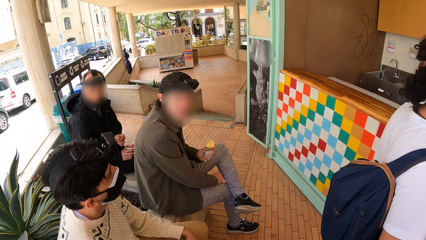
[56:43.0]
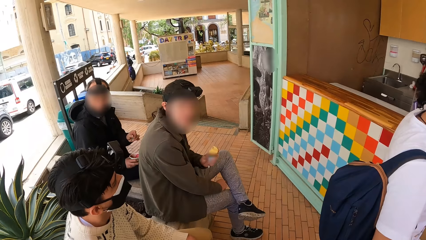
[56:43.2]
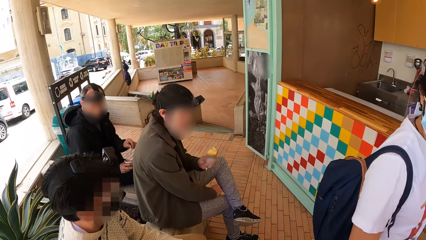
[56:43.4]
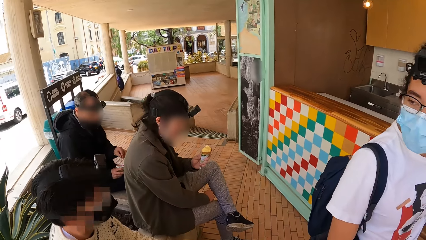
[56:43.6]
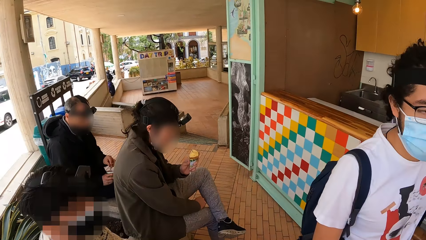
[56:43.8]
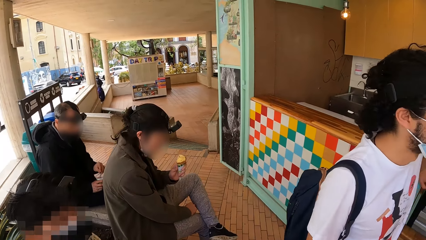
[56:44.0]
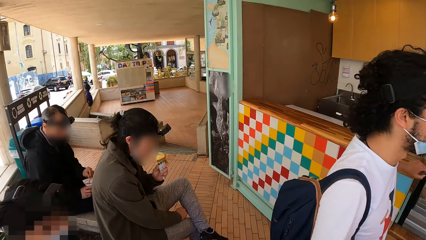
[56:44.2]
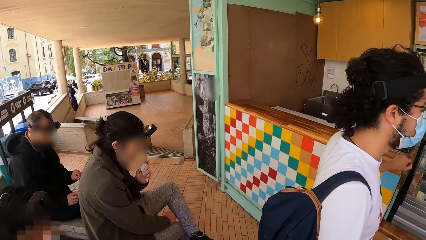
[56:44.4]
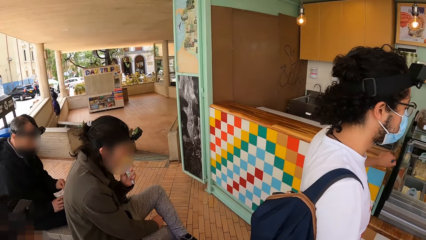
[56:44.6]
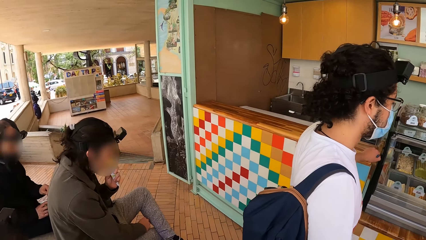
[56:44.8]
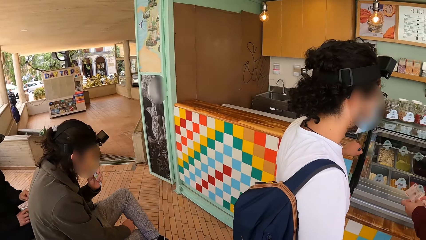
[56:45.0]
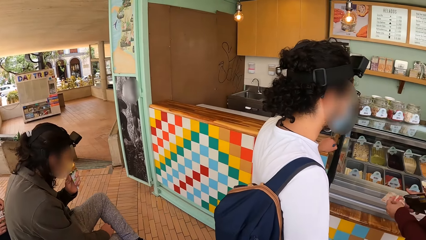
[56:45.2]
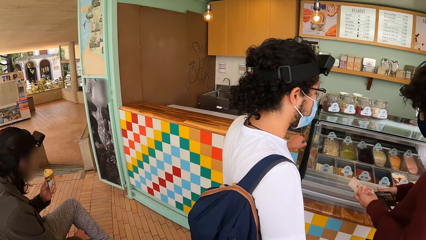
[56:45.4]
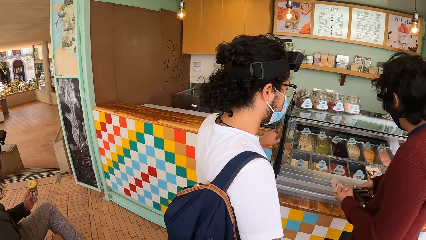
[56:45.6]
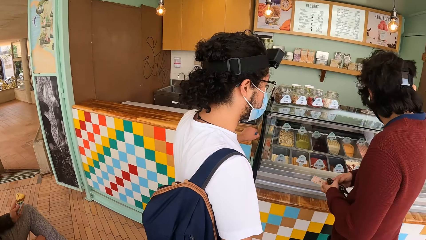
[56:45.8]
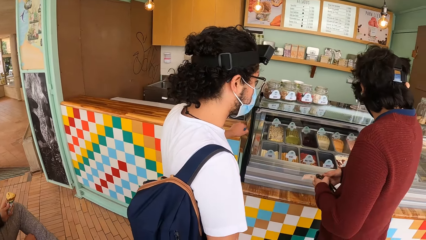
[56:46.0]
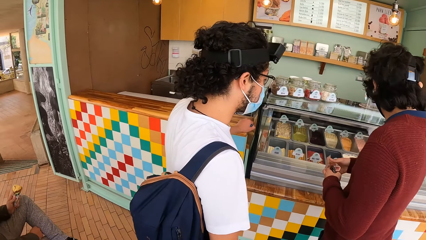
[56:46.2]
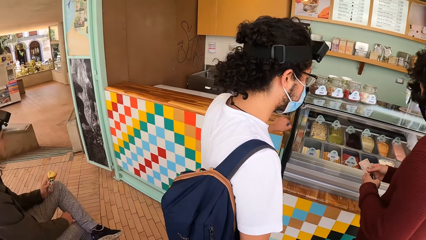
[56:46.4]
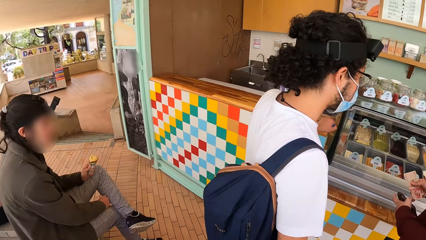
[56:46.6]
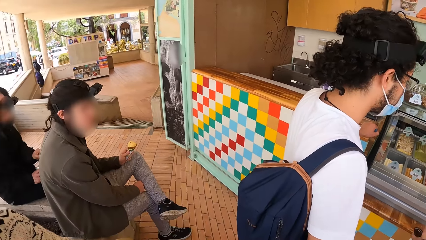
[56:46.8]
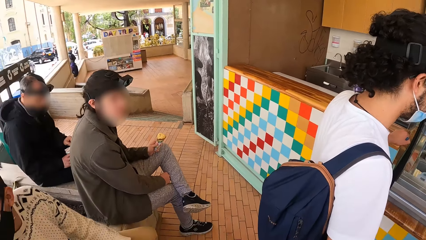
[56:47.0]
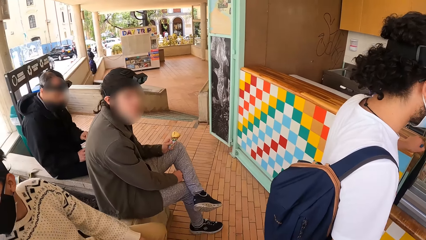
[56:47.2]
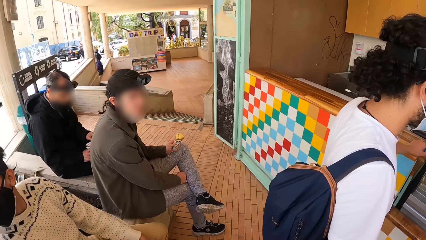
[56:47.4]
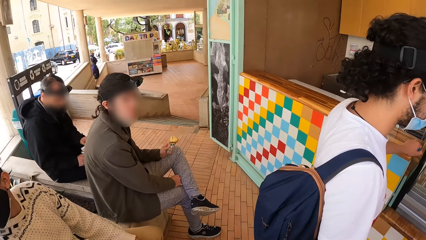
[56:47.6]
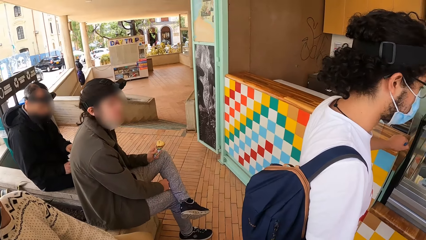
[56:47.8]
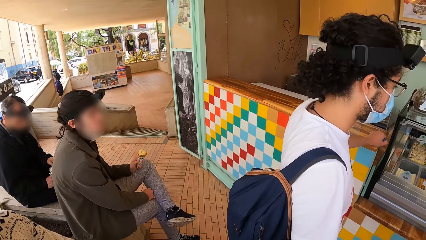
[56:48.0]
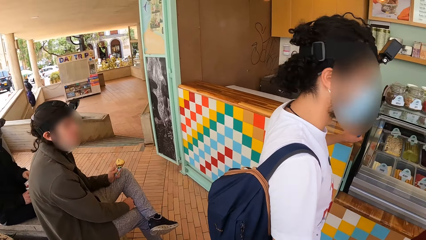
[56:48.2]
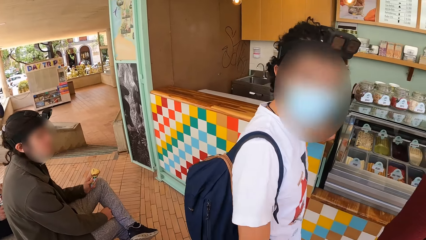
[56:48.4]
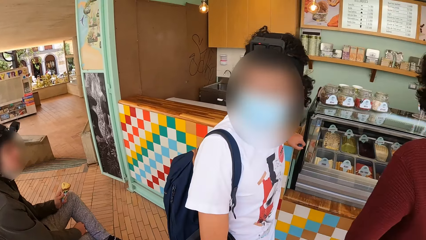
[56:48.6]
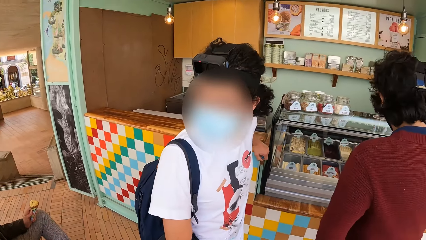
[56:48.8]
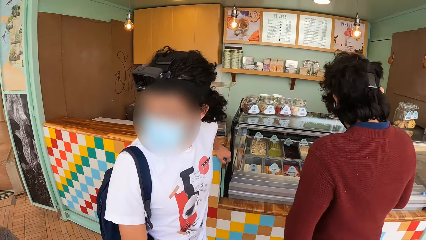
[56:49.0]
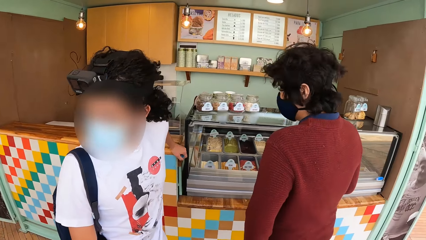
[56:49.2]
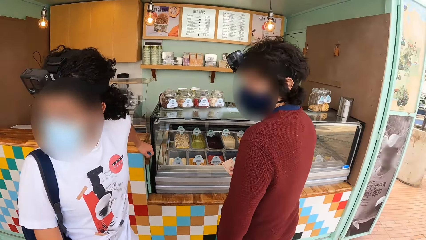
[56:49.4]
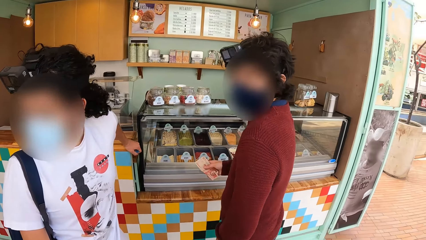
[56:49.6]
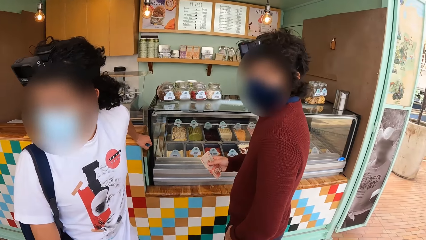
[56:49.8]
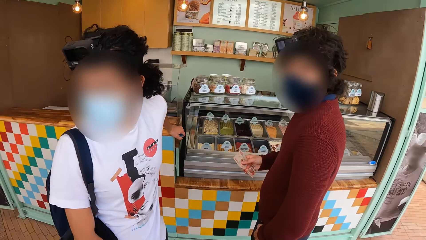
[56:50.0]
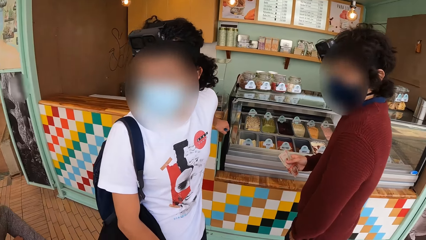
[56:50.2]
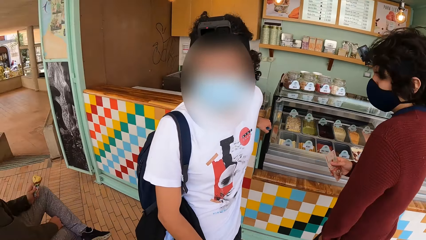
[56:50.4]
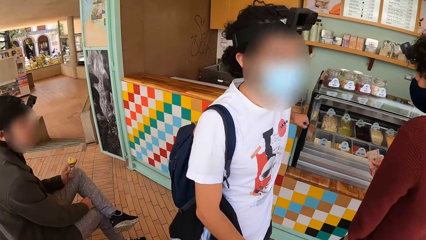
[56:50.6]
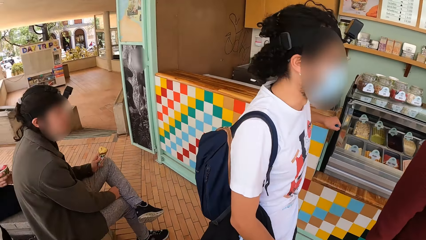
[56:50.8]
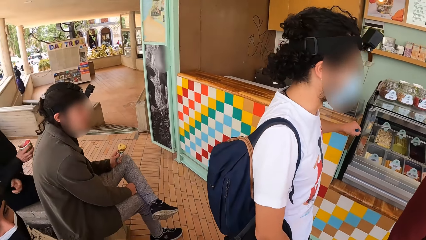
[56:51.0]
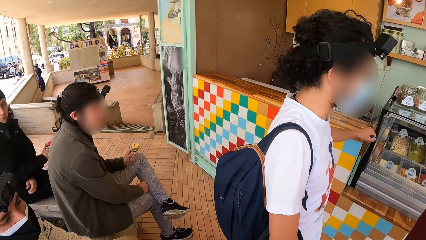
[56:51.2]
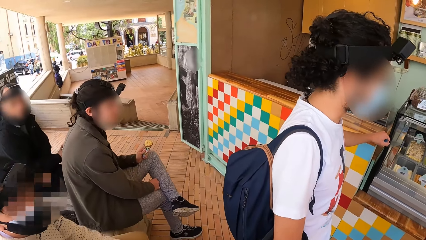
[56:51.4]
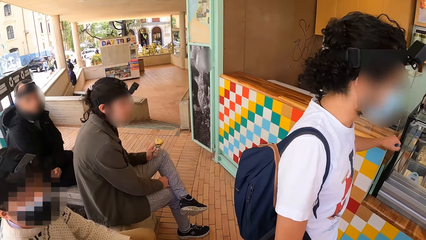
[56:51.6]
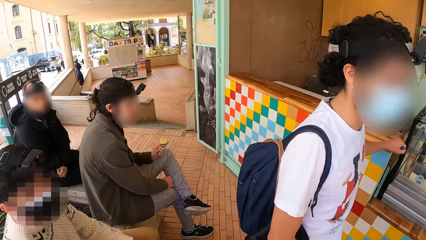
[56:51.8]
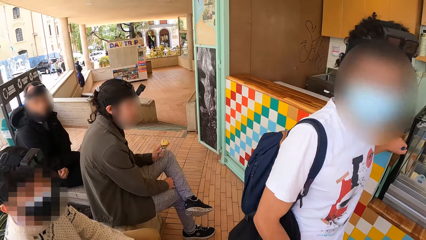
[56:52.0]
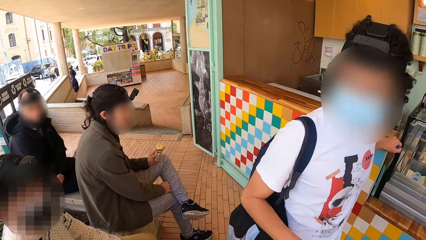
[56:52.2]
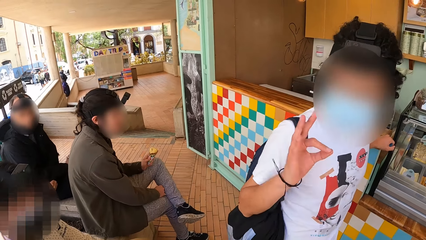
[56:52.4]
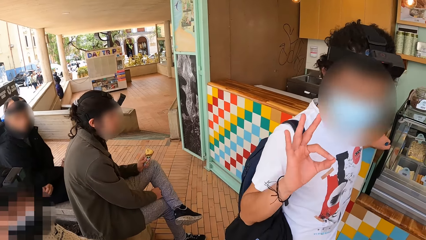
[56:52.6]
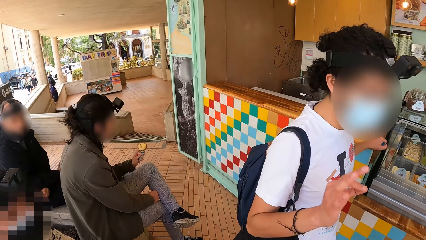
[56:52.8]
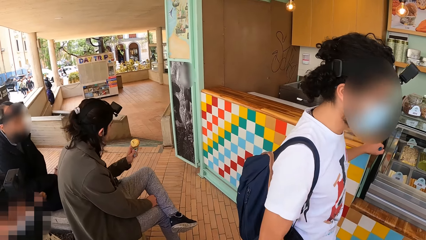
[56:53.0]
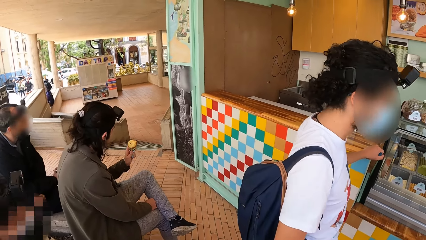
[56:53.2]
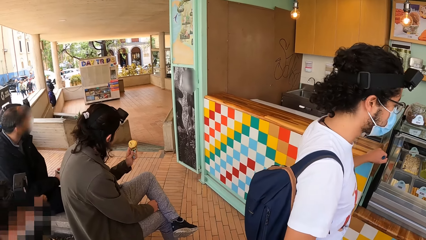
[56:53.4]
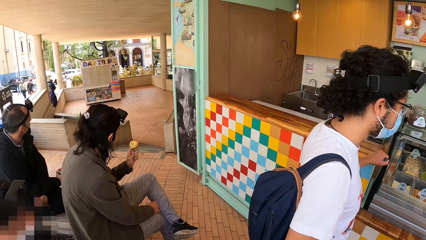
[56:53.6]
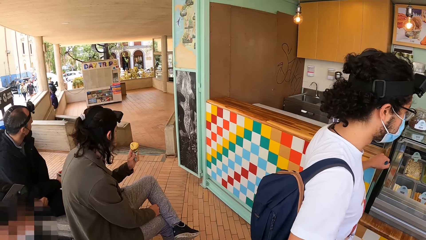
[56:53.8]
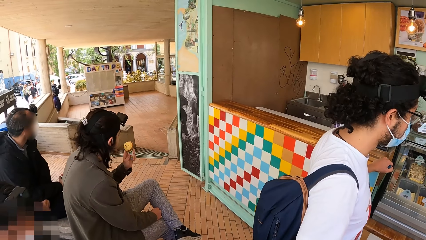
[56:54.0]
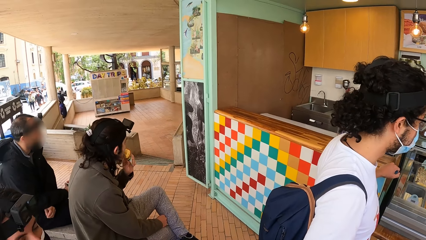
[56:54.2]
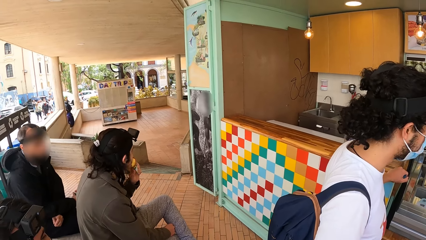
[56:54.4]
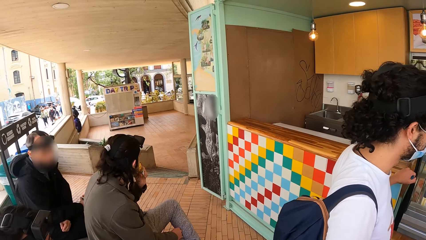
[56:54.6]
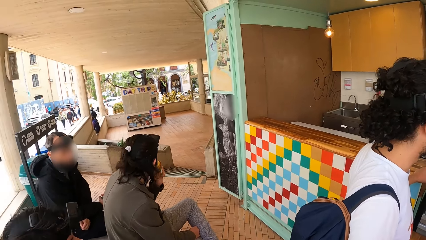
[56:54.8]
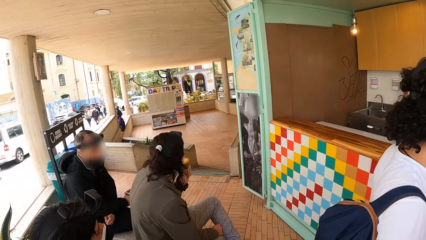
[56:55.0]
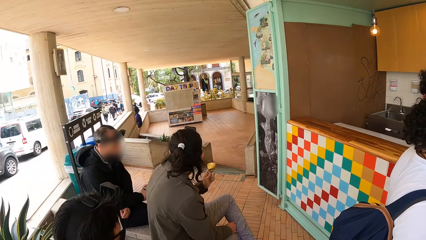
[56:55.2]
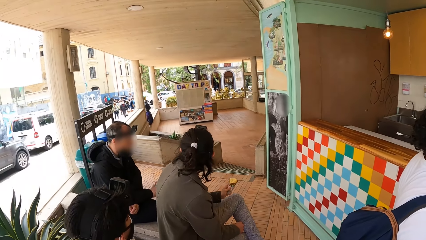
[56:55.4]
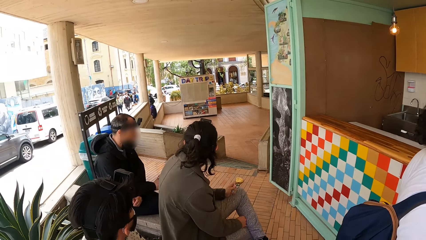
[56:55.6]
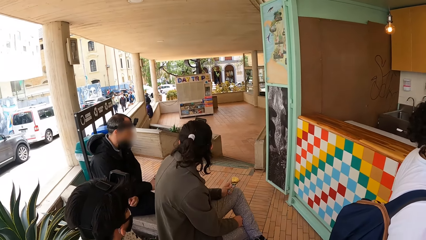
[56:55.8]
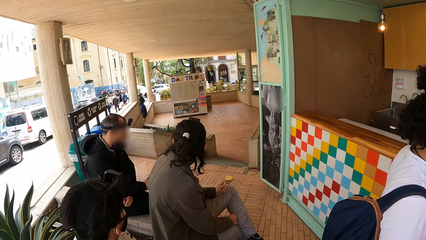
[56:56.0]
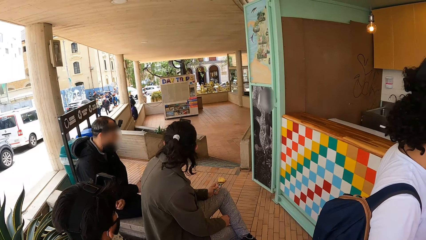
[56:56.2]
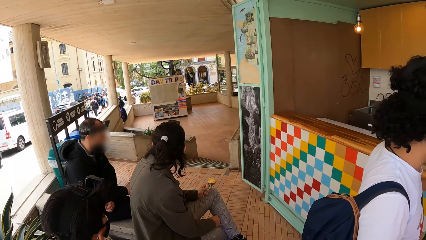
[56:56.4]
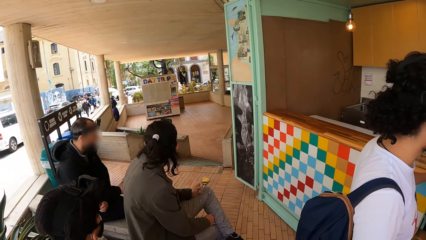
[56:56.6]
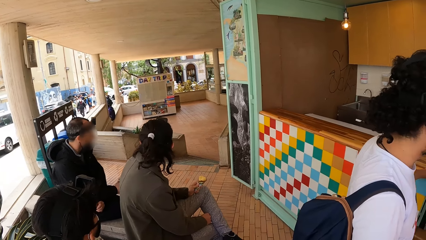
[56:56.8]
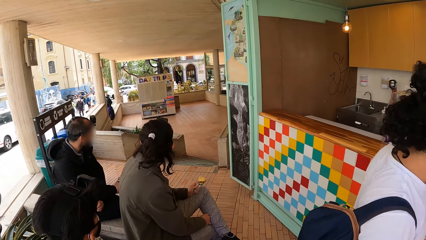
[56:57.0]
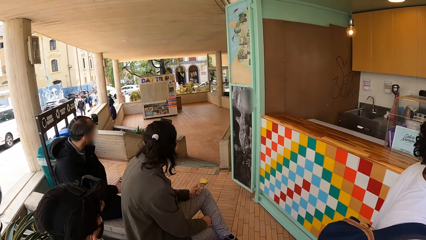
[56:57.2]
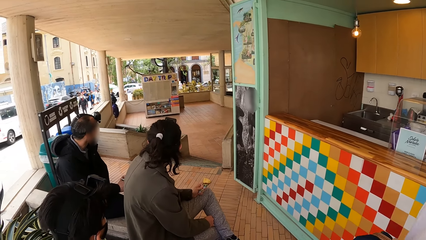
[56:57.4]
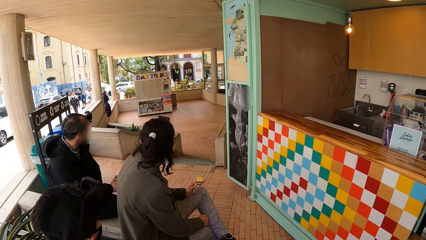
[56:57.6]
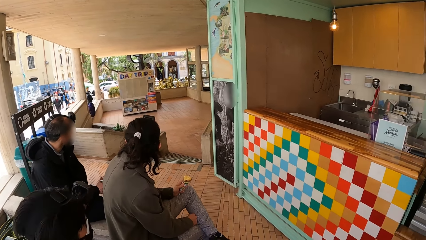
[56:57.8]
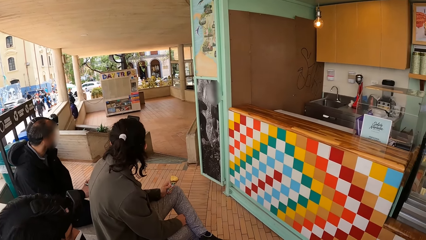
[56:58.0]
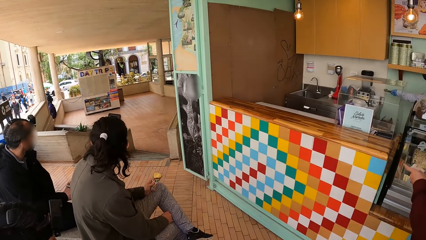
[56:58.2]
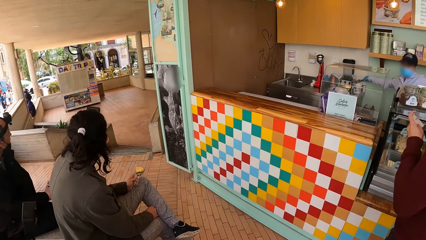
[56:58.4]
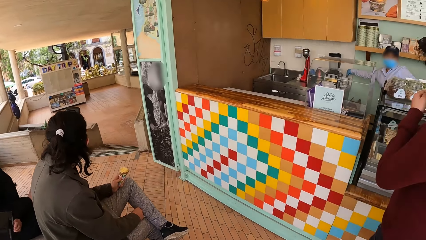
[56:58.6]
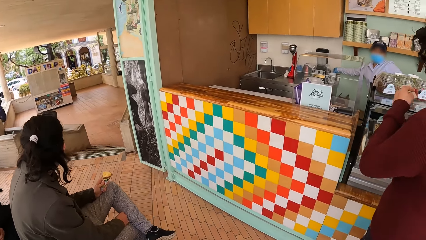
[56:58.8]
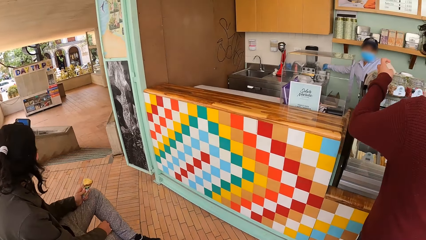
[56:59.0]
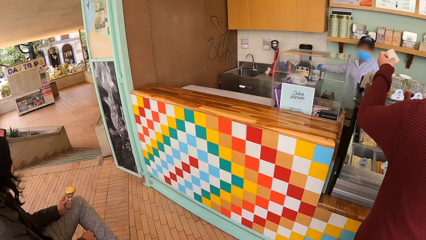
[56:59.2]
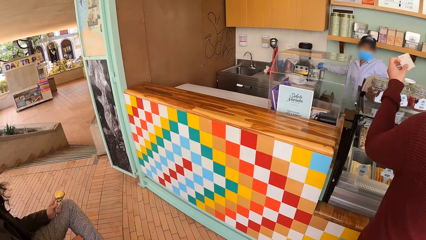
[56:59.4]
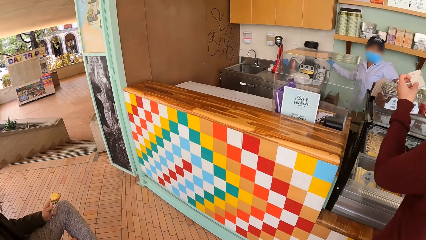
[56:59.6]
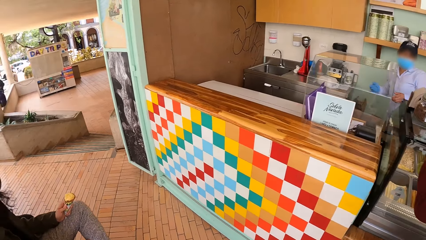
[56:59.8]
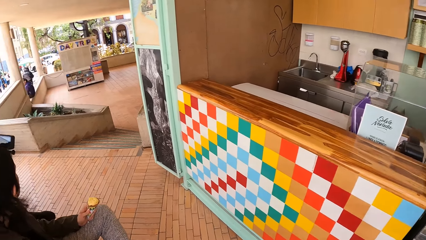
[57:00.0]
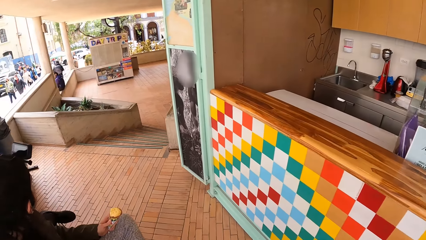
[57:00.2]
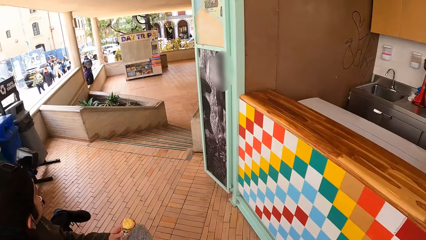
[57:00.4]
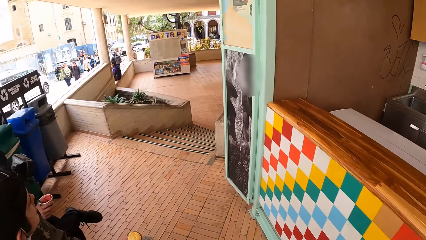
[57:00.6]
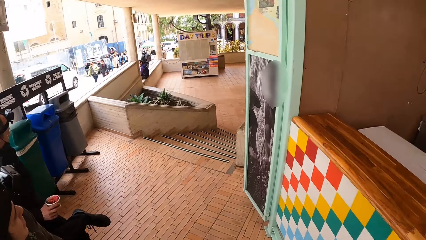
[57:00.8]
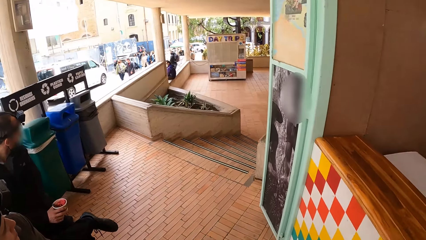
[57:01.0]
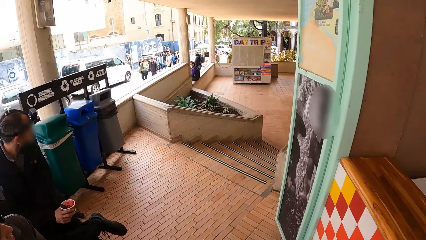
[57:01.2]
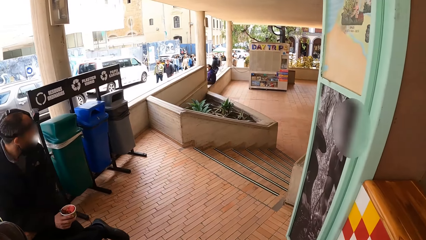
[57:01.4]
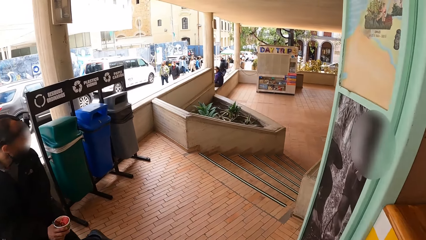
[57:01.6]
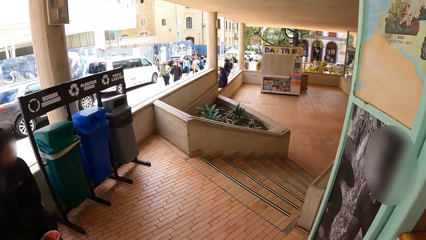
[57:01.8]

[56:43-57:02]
A man licks the ice-cream on the cone in his left hand. The camera wearer looks around. Another man passes a wallet from his right hand to his left hand. The other man takes money from his left hand with his right hand. The camera wearer interacts with a third man. The first man licks the ice-cream on the cone in his left hand. The second man holds a paper in his left hand. The camera wearer walks around.
